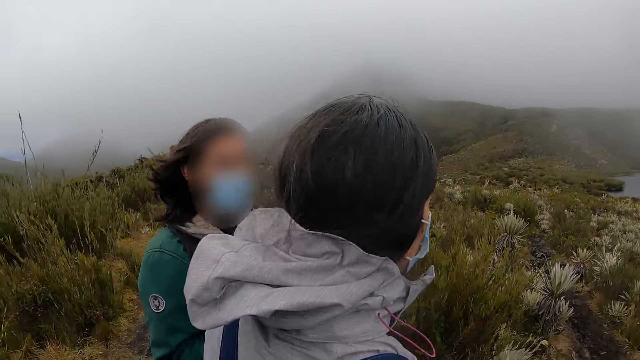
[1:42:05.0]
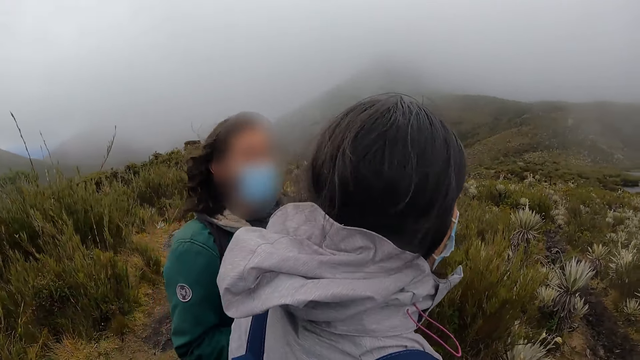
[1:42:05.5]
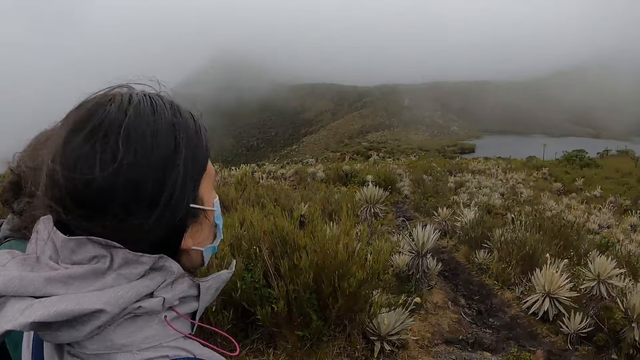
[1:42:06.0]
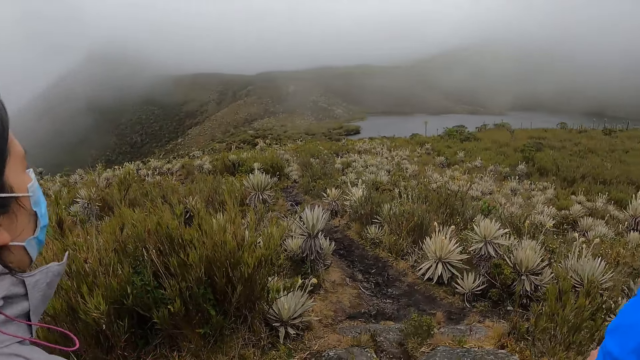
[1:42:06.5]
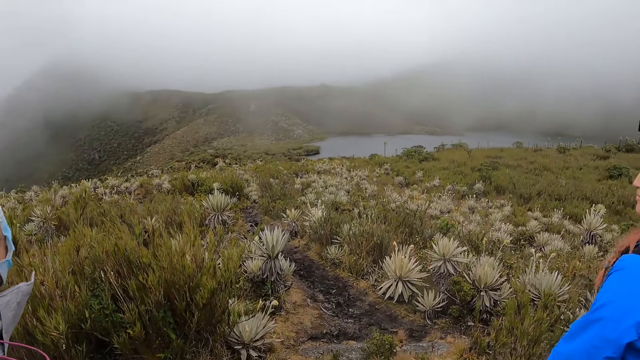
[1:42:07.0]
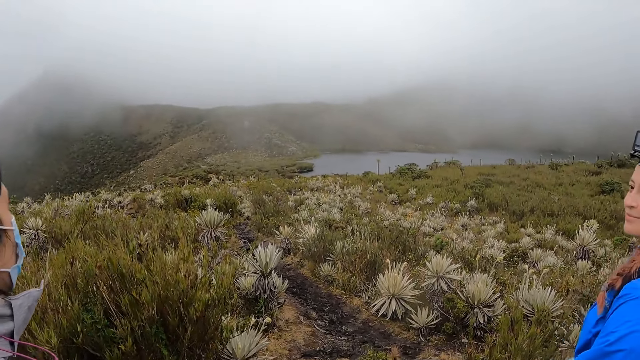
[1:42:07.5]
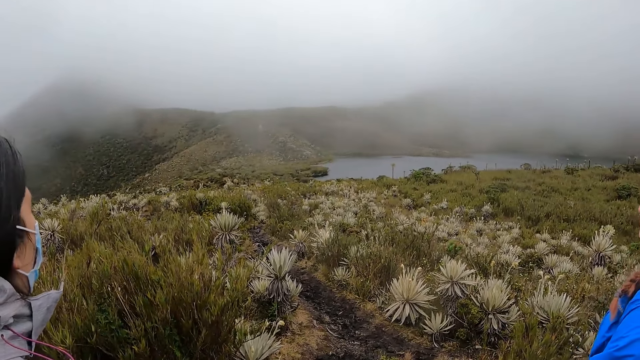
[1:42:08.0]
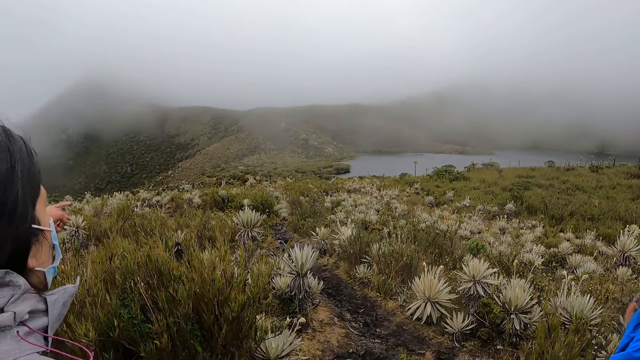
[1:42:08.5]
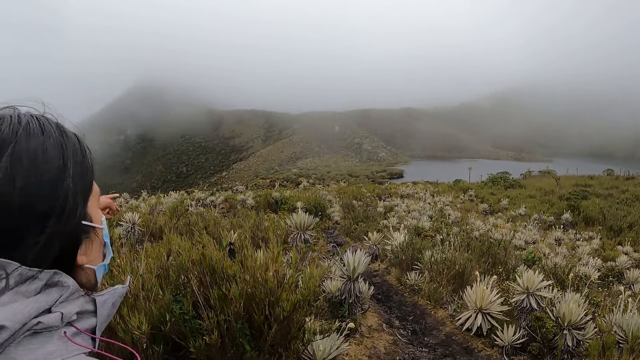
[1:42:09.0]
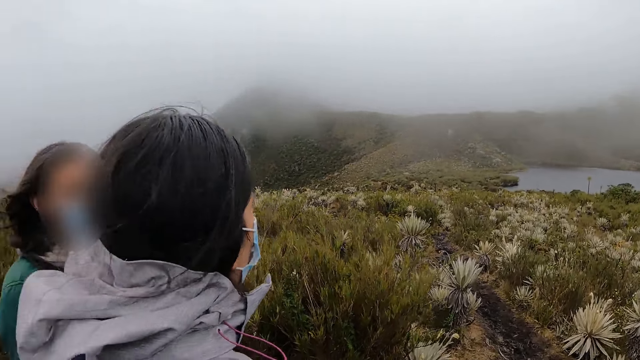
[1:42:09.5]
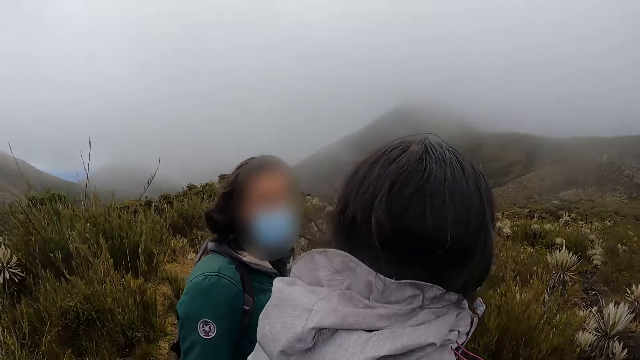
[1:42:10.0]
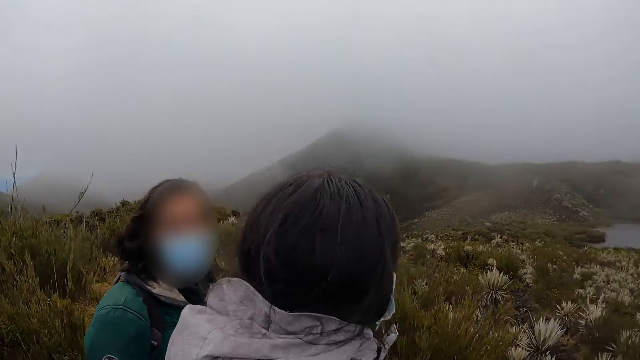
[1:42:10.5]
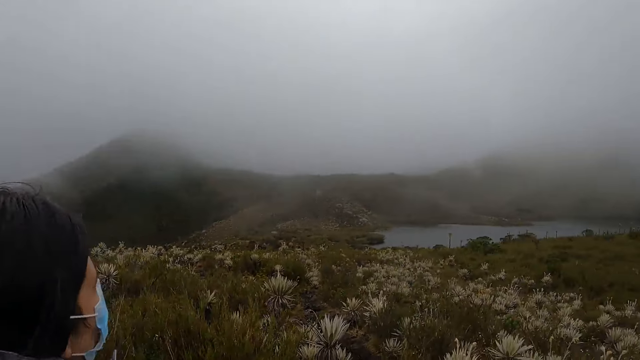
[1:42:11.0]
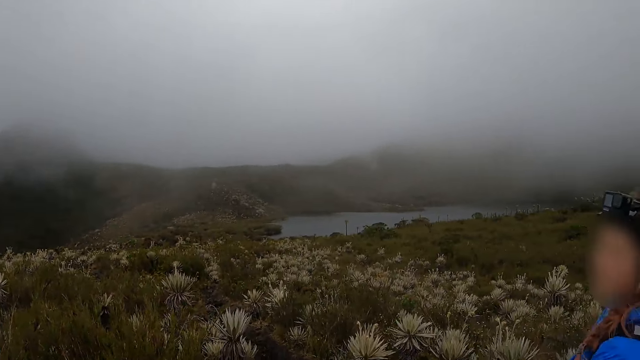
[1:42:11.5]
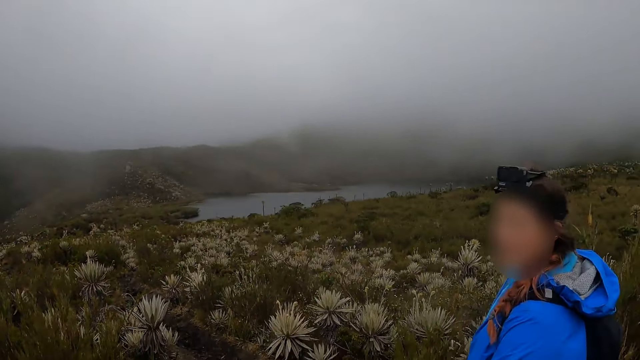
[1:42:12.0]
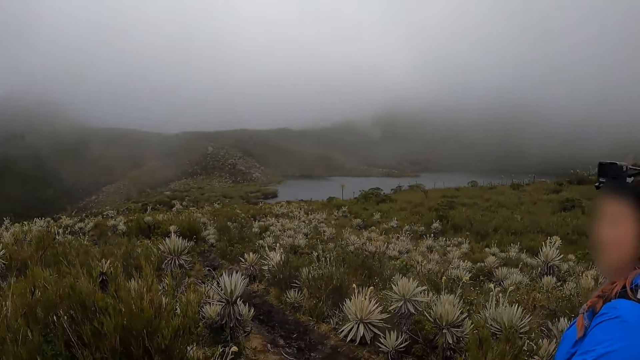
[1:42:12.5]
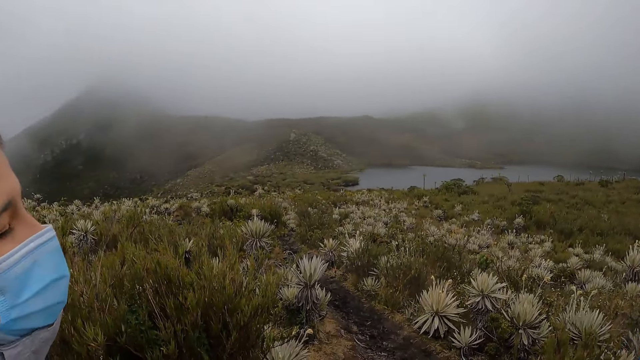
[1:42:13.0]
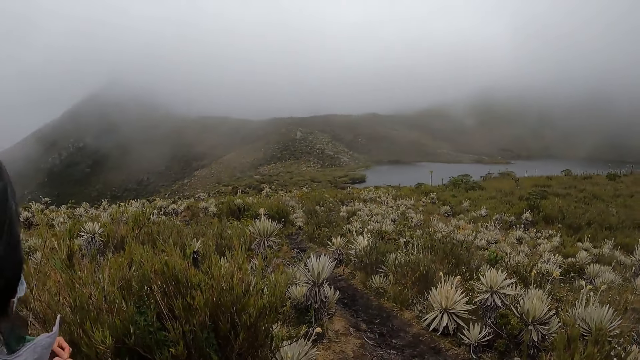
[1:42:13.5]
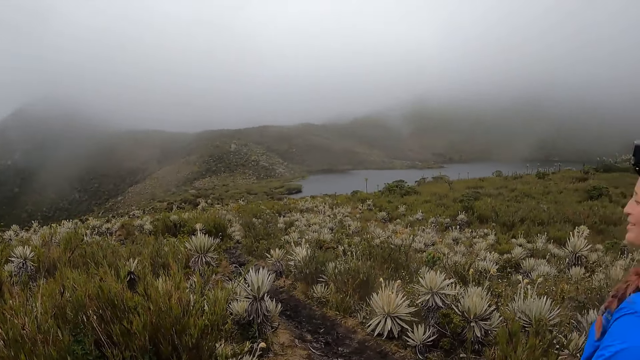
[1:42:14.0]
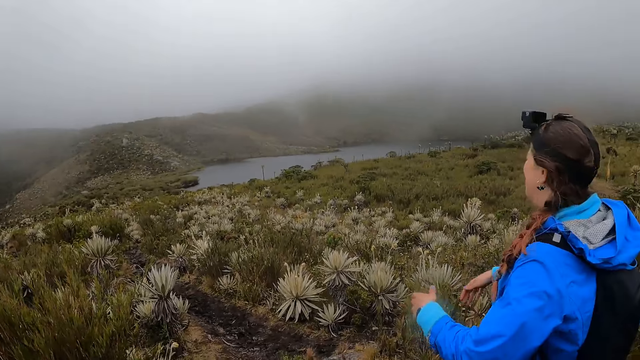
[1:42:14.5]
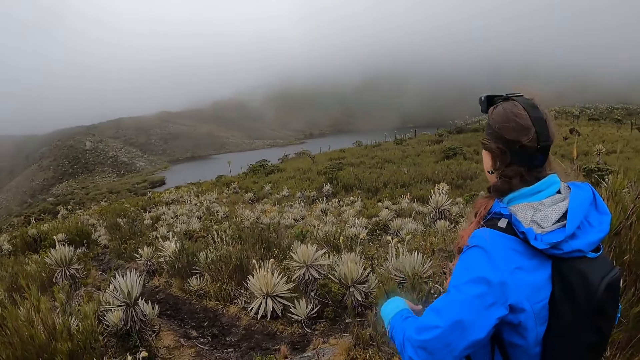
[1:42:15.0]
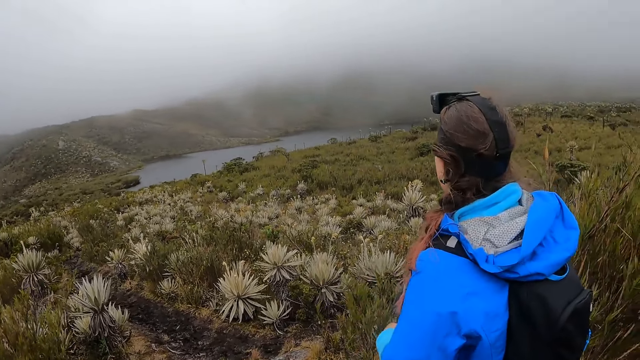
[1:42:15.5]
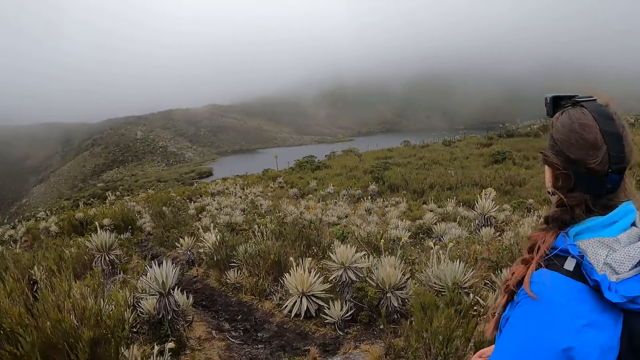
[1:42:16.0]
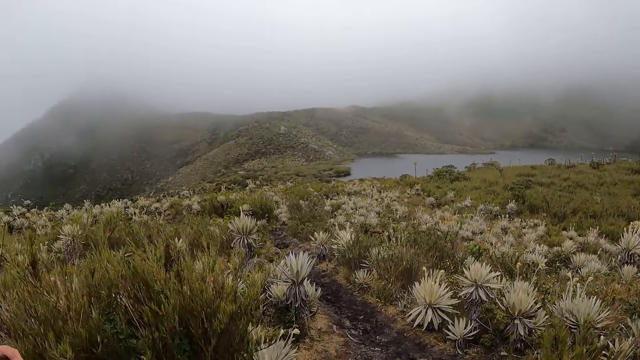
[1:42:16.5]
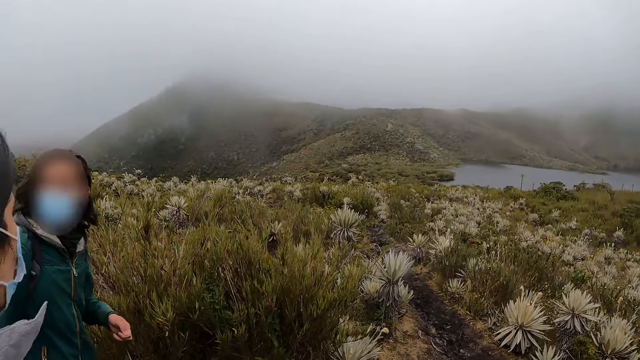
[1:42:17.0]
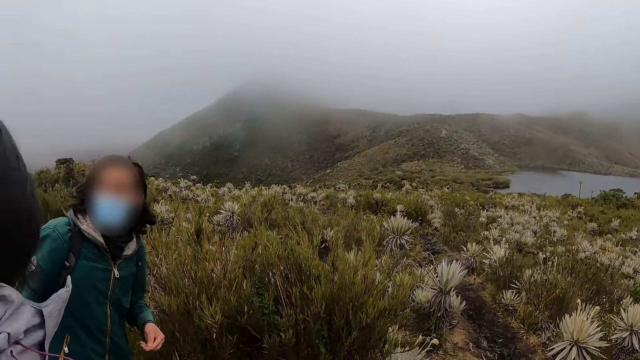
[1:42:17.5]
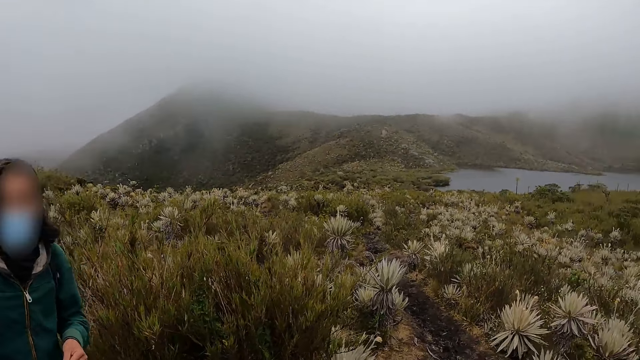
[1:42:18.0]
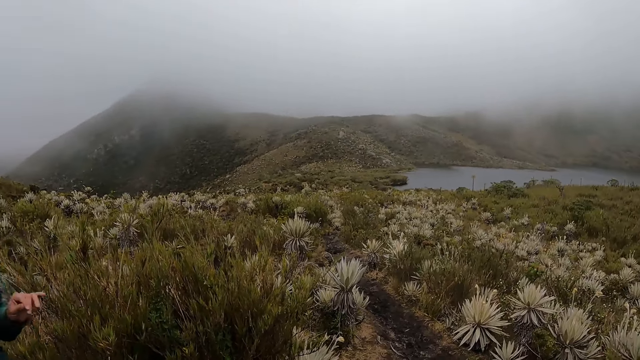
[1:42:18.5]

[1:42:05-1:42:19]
The man points at a lake with his left hand. The man interacts with a woman. Another woman interacts with the first woman. The camera wearer looks at a woman. The second woman wiggles her left hand. The man interacts with the first woman.

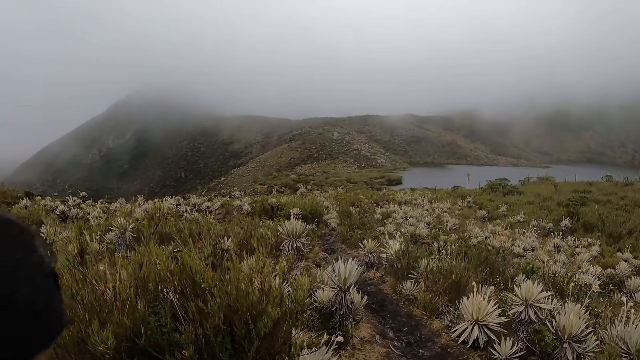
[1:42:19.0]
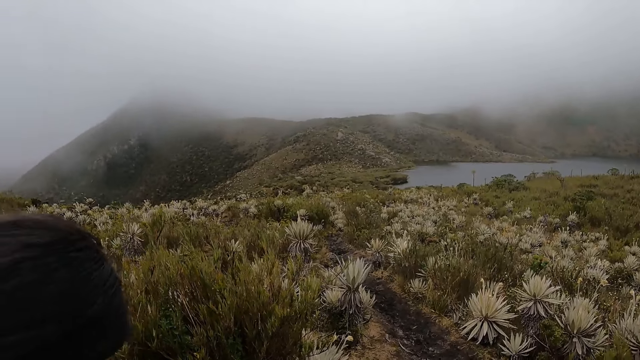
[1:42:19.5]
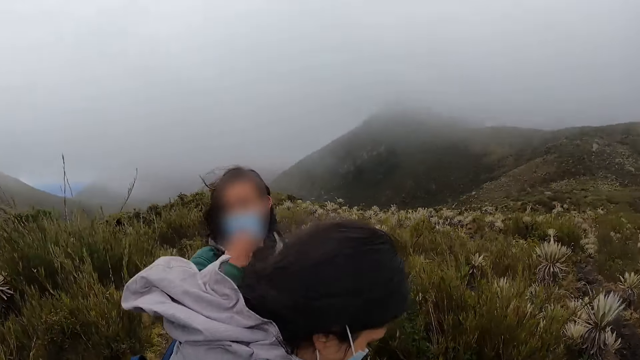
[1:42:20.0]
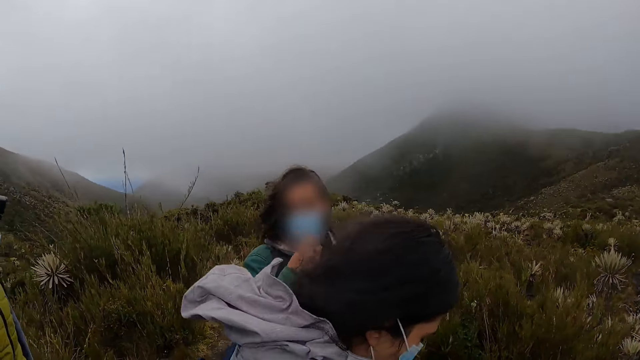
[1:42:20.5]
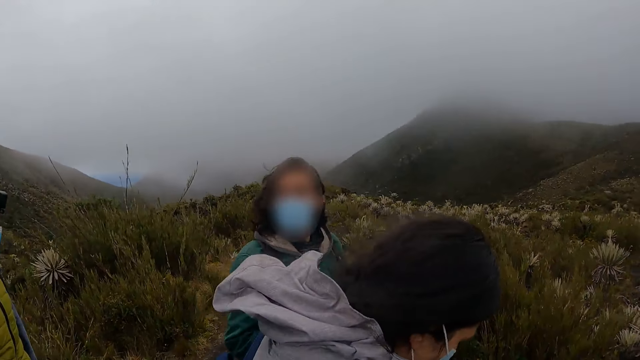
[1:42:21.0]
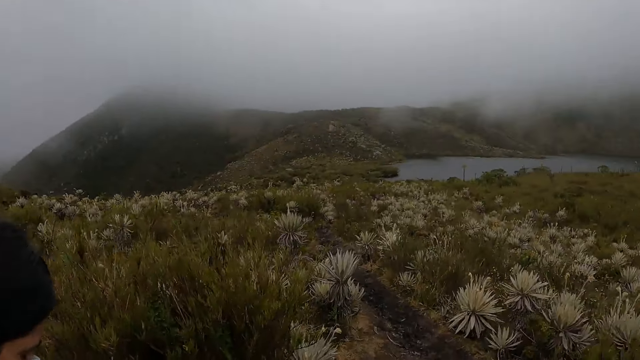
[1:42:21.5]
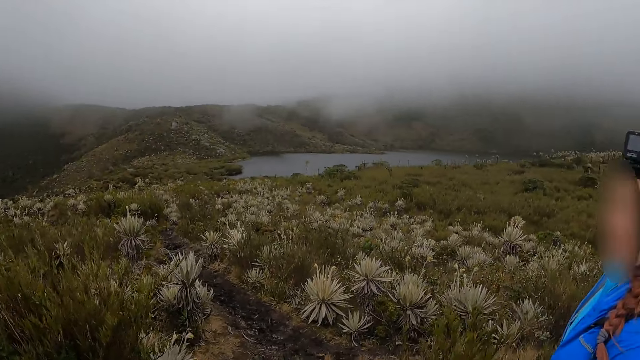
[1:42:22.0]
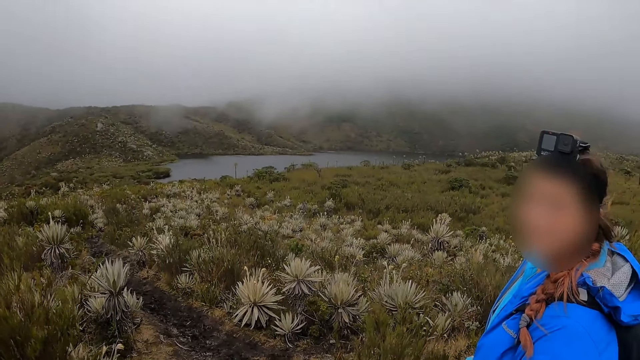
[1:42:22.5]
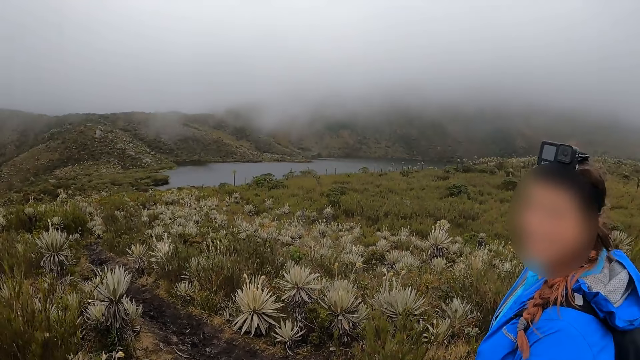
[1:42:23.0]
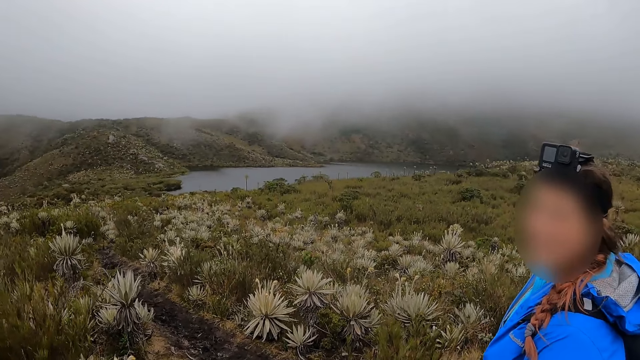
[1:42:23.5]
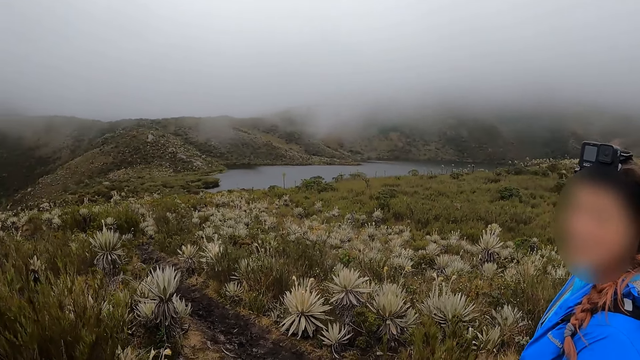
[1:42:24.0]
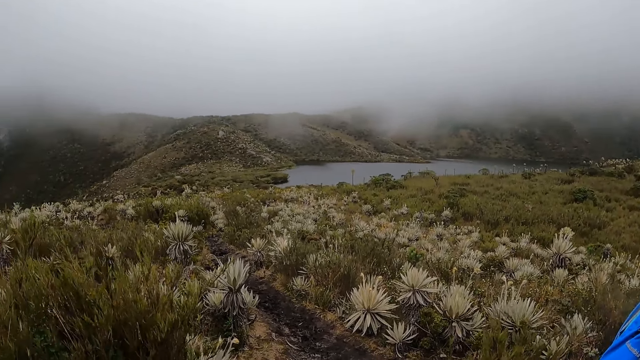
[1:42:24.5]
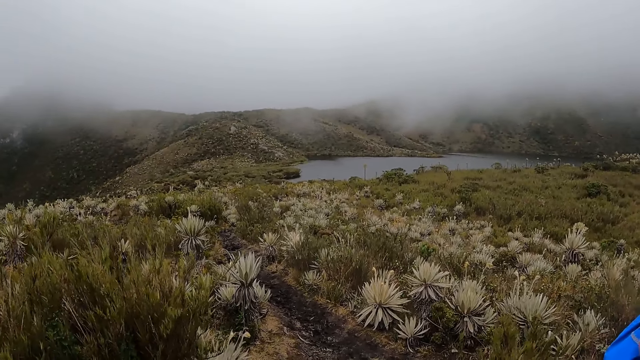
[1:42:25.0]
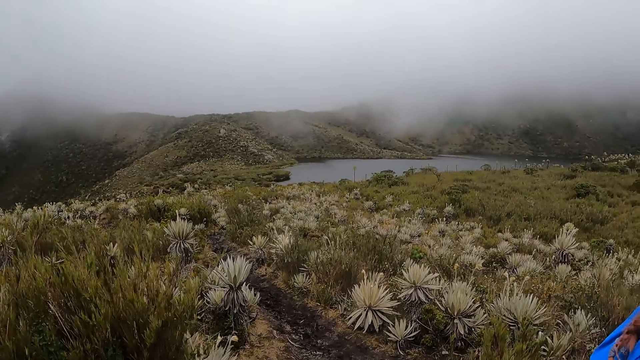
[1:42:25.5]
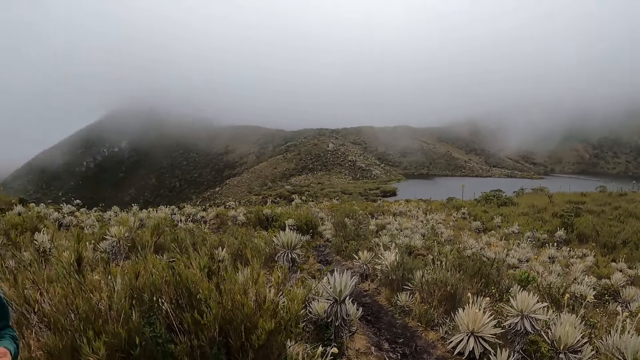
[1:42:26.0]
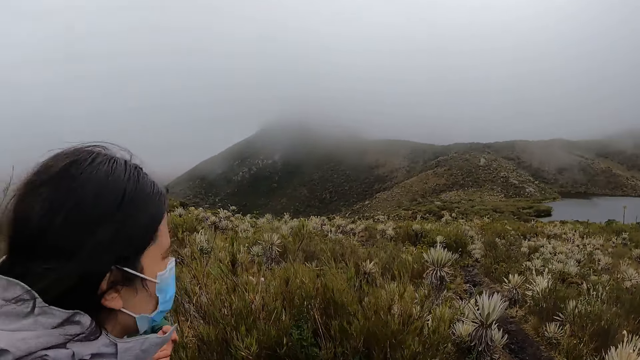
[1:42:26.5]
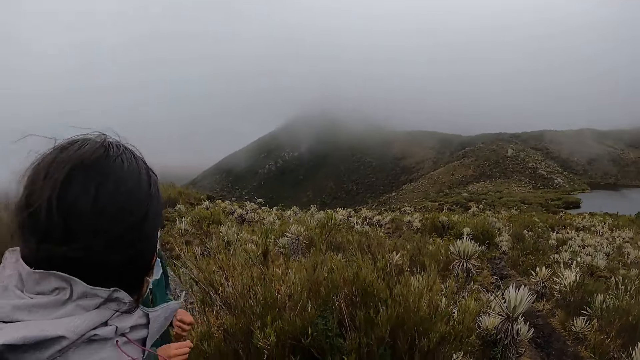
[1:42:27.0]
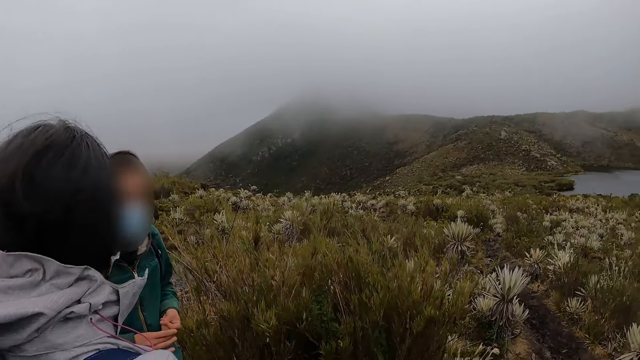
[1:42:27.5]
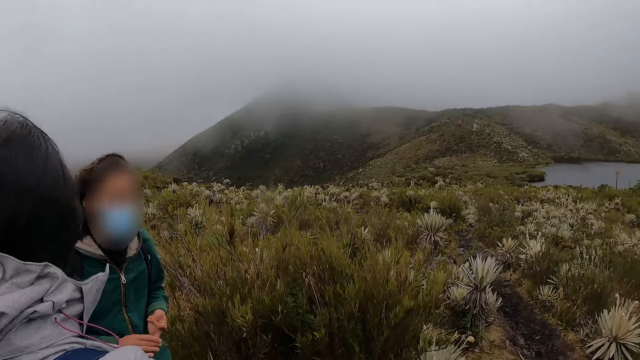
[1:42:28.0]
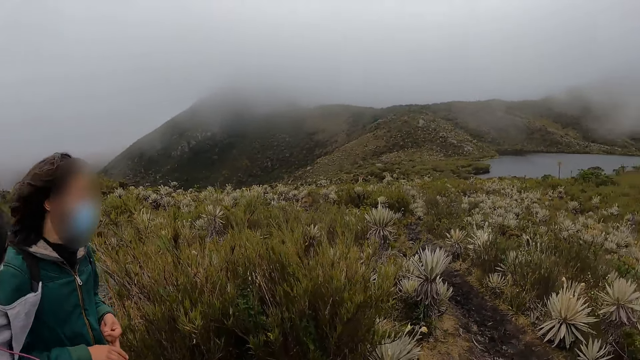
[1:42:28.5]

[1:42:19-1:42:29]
The camera wearer looks at the lake. The man adjusts the nose mask on his face with his right hand. The camera wearer interacts with the man. They look at a woman and another woman. A woman interacts with the camera wearer. The camera wearer looks at the woman. The man interacts with another woman.
